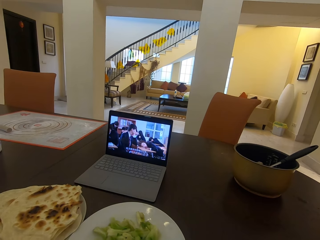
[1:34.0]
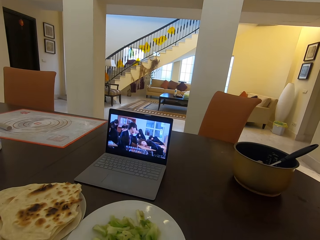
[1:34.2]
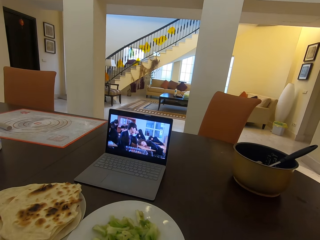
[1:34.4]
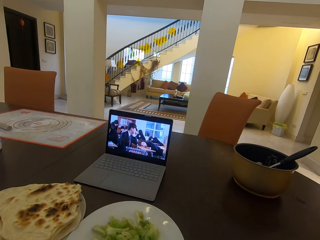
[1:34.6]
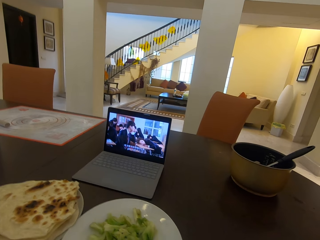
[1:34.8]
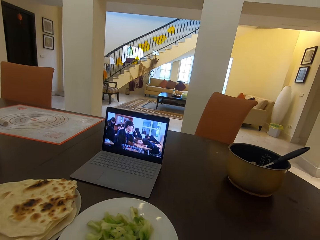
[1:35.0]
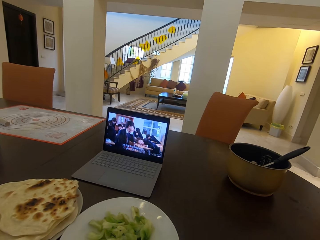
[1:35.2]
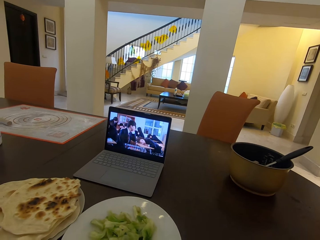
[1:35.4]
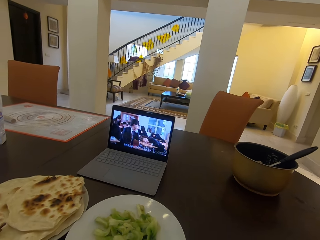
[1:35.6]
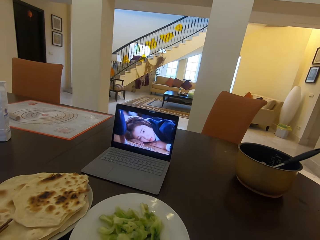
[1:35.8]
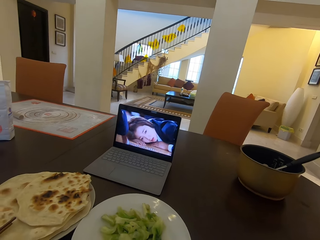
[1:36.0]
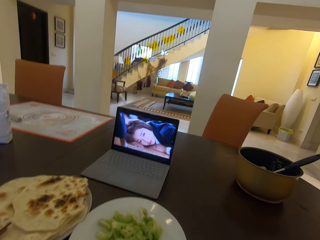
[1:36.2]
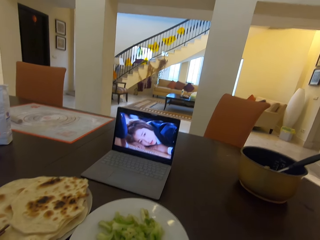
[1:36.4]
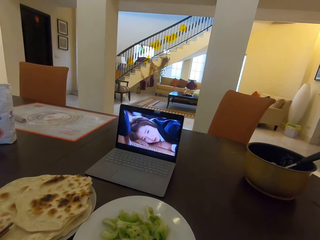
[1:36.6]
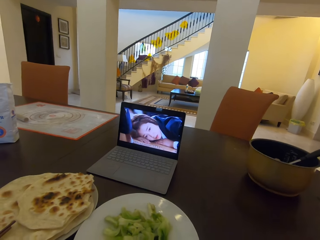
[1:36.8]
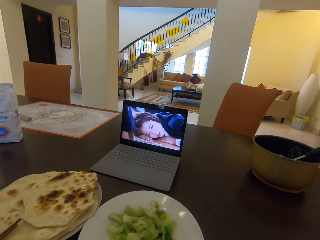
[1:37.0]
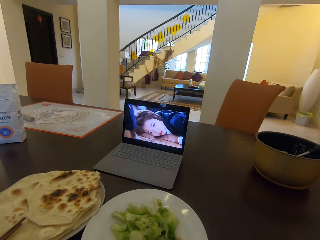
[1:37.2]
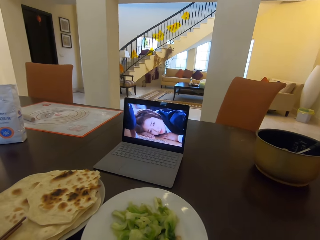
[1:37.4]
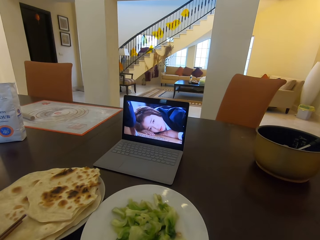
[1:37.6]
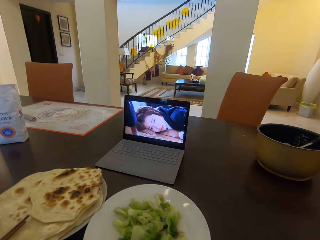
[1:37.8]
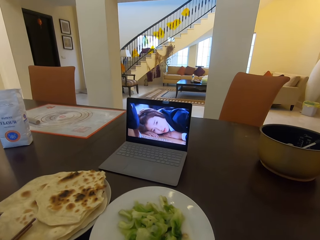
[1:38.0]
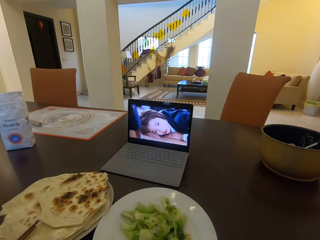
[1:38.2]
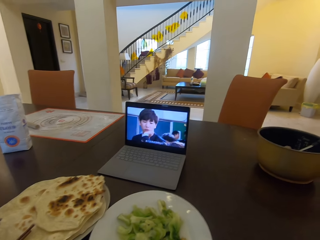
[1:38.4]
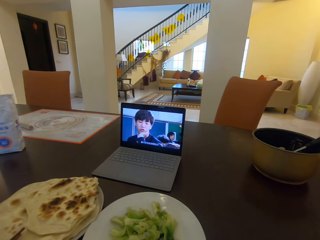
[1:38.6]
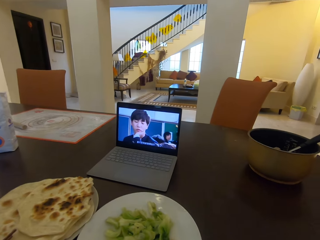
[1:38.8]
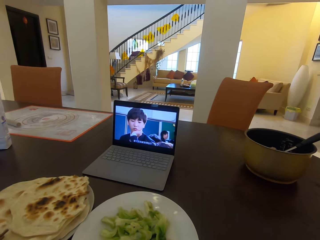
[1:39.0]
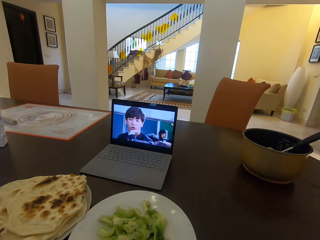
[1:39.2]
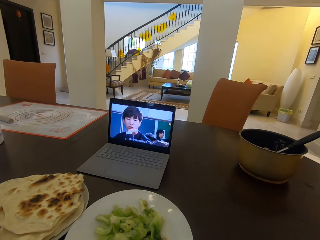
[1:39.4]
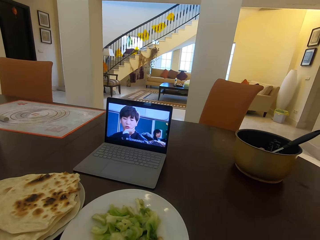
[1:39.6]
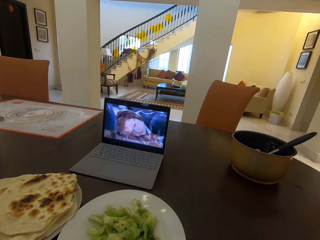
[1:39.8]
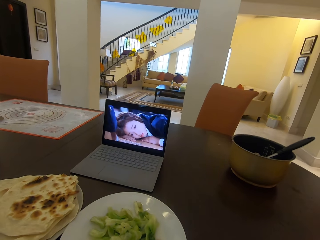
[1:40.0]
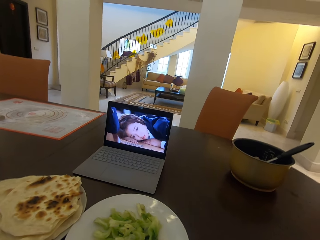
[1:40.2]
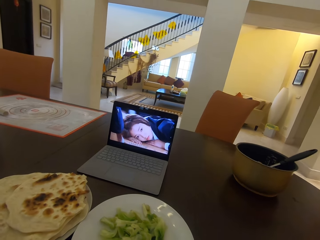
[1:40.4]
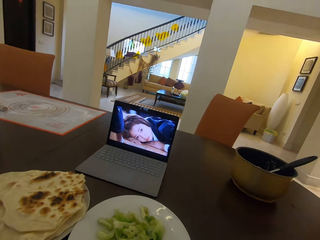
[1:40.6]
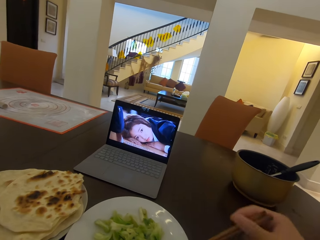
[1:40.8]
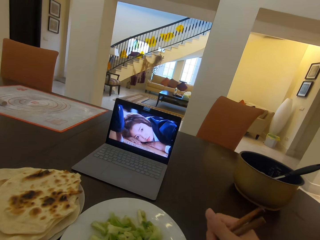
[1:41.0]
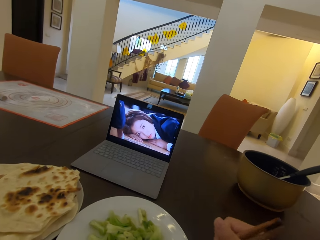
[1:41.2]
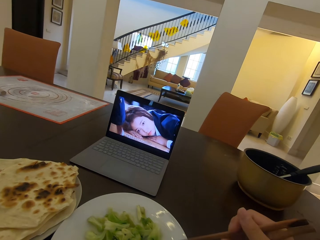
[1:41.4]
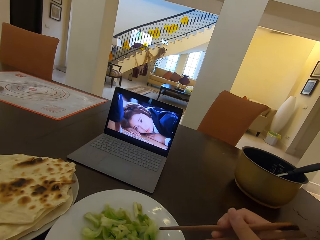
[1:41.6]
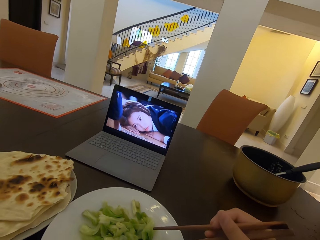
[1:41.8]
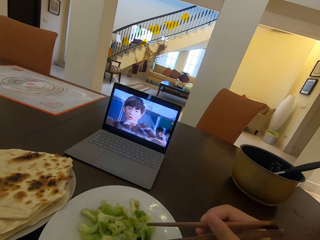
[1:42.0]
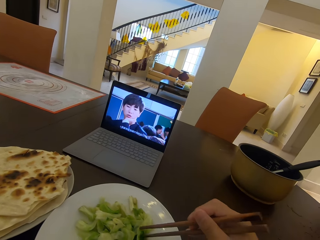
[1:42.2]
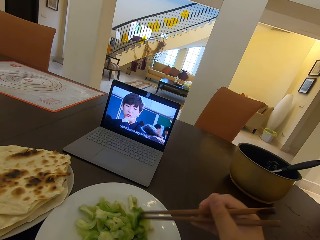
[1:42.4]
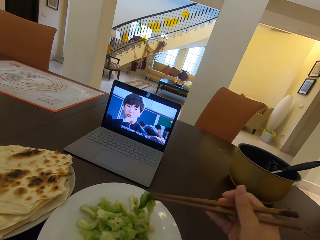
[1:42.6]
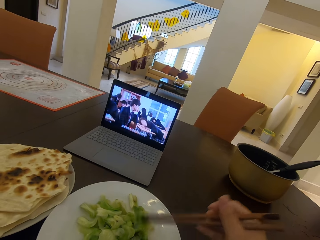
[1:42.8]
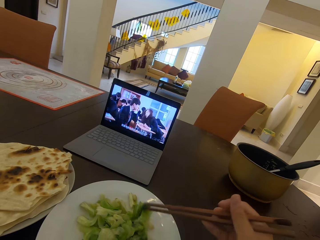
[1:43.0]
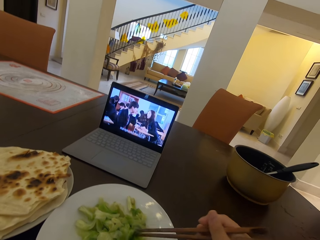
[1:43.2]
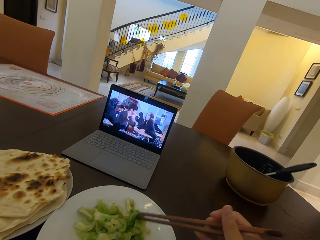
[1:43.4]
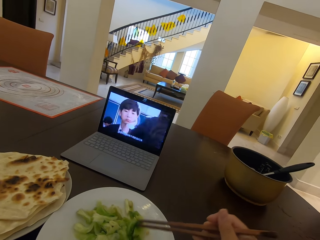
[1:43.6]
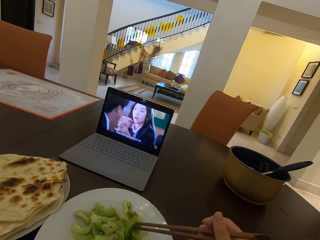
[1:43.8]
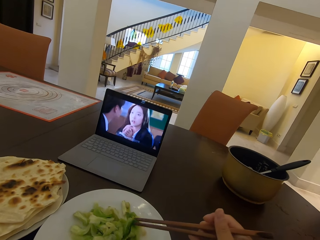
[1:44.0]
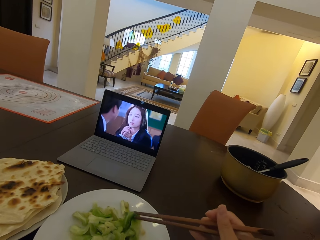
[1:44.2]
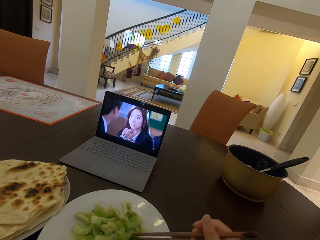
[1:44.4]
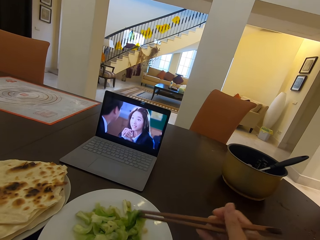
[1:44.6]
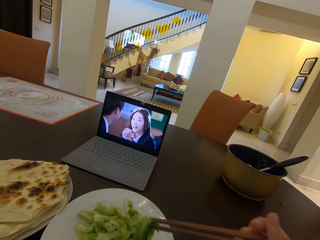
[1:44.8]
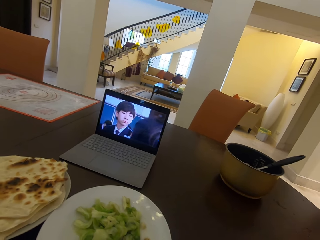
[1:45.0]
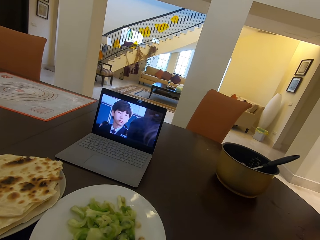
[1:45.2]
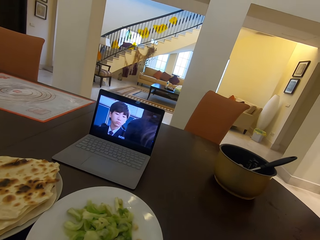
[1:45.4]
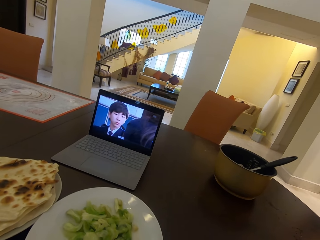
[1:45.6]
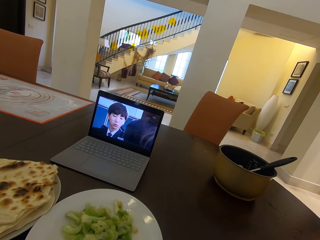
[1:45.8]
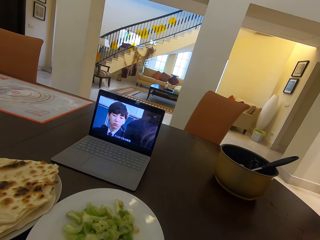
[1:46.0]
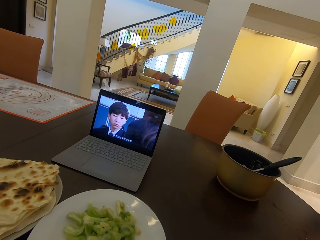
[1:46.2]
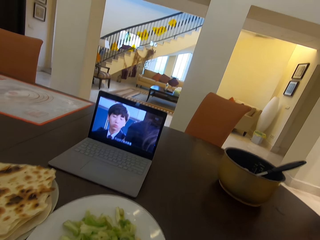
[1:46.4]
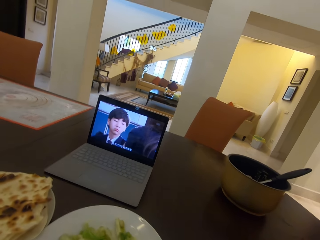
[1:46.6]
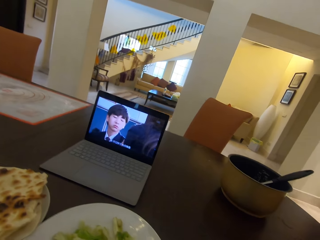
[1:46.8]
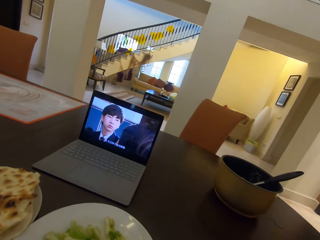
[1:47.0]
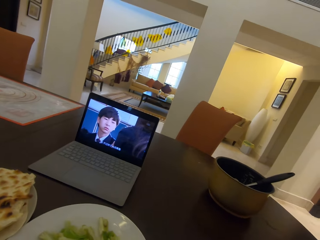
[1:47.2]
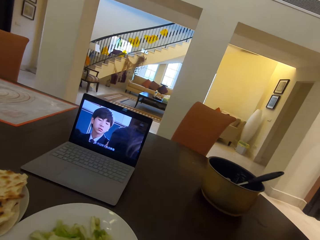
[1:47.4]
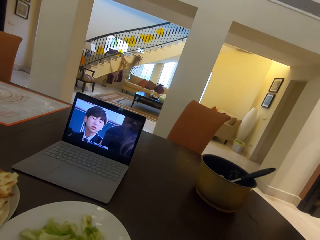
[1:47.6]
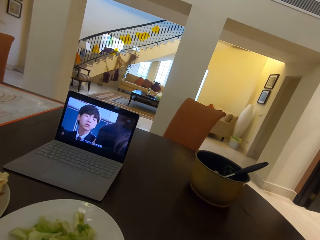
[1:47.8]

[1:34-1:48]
The camera wearer takes food from the second plate with chopsticks. They eat the food.

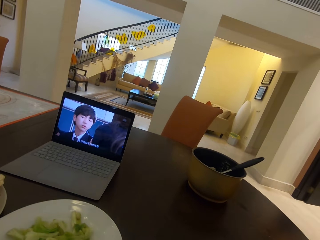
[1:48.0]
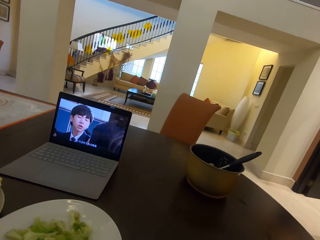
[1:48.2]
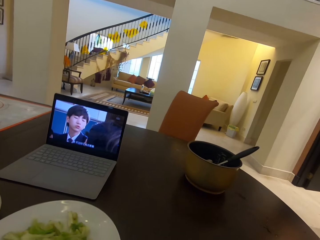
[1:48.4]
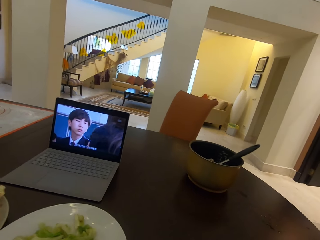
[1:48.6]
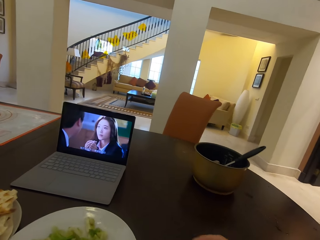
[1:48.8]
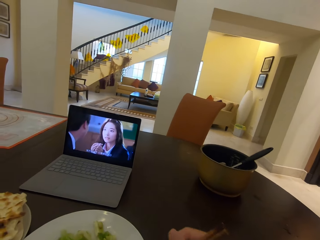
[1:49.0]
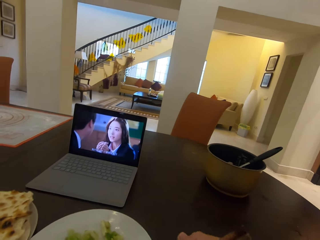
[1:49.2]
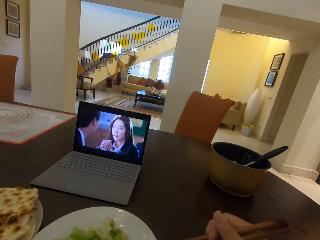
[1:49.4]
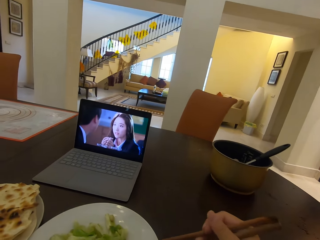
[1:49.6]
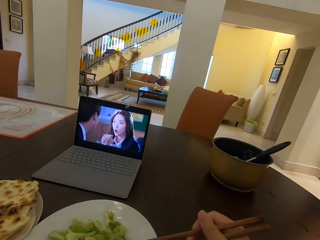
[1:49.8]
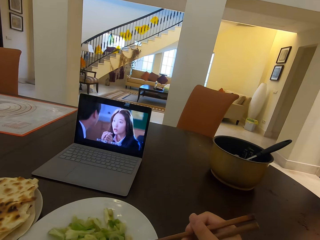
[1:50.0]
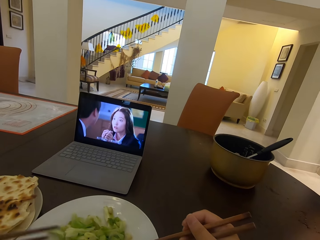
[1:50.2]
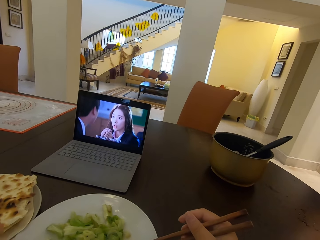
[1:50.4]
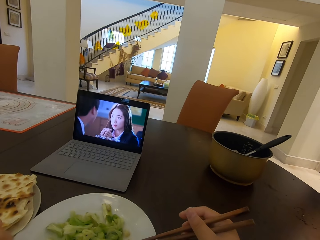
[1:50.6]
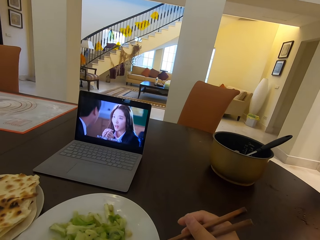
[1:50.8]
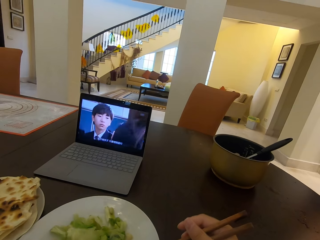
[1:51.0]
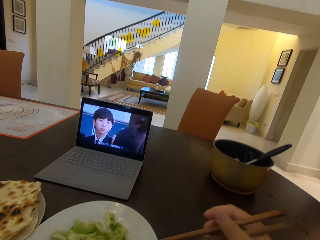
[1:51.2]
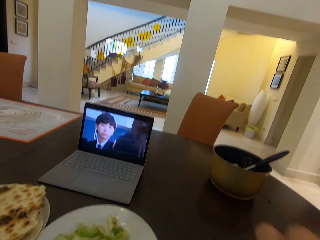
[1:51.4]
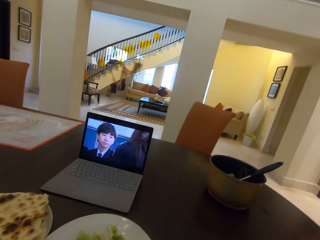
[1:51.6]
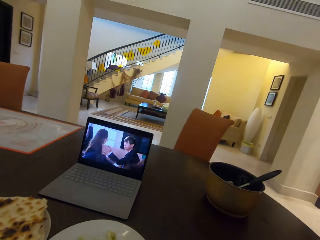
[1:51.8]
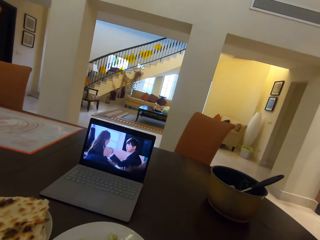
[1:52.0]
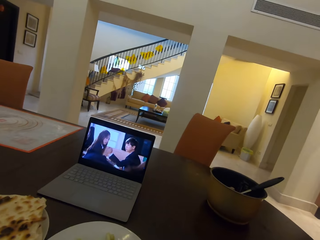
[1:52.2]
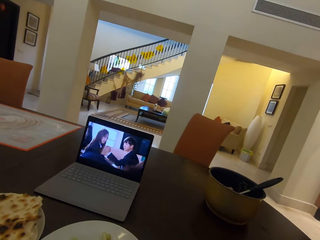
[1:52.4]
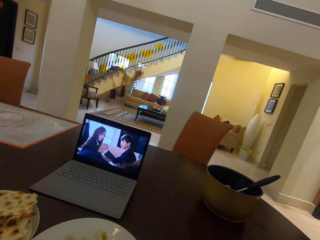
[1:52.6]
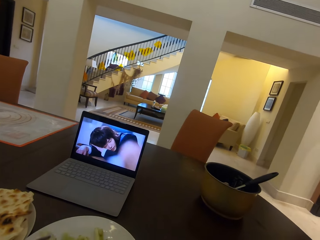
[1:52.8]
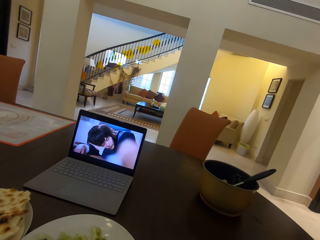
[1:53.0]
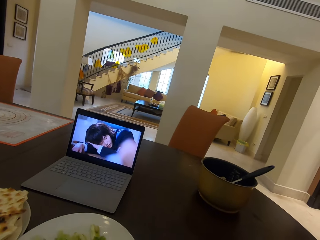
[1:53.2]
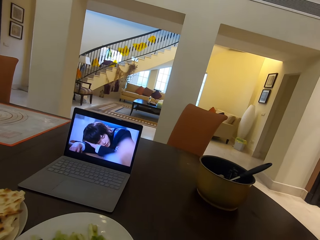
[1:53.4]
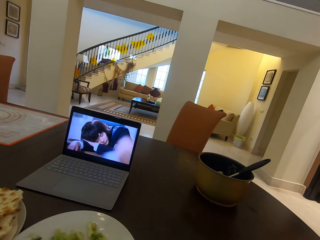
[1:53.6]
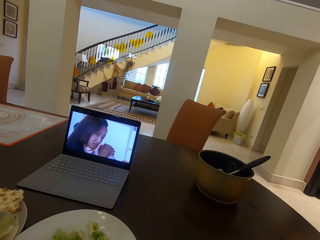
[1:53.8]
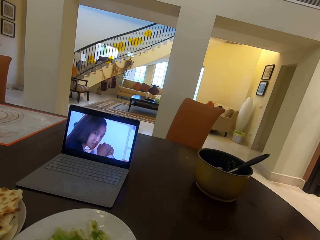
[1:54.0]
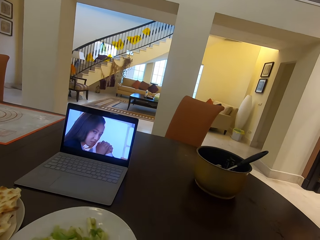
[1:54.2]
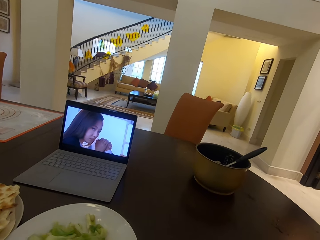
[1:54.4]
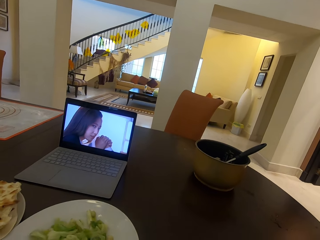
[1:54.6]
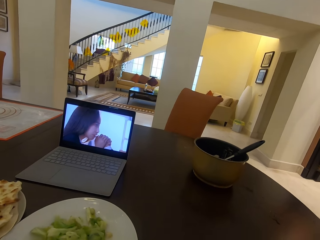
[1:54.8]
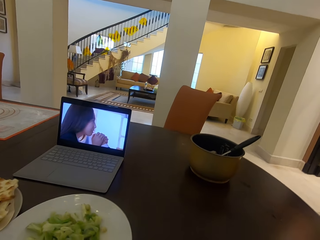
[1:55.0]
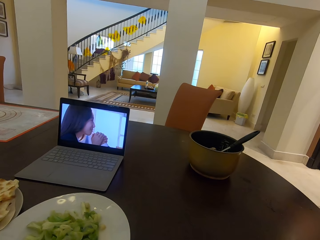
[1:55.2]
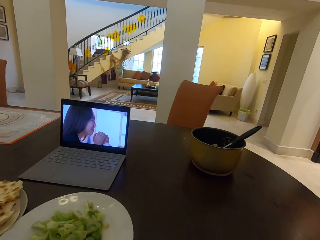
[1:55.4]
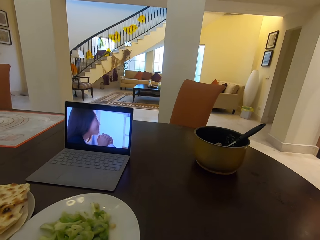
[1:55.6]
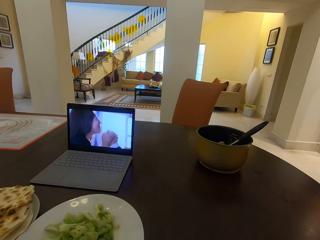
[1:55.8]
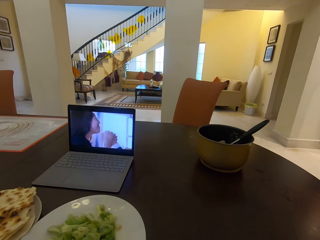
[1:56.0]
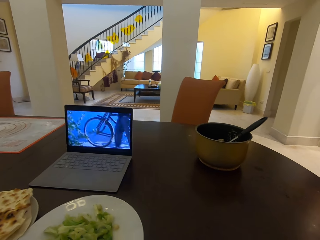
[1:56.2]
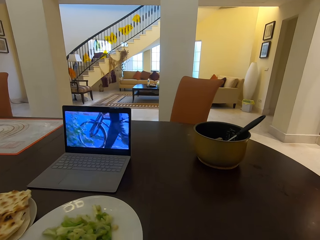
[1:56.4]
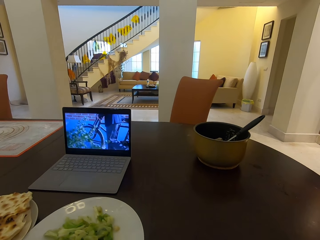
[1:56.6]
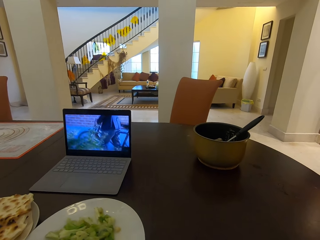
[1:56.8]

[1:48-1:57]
The camera wearer scoops food using chopsticks. They watch the movie from the laptop.
